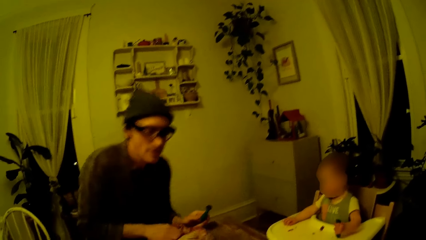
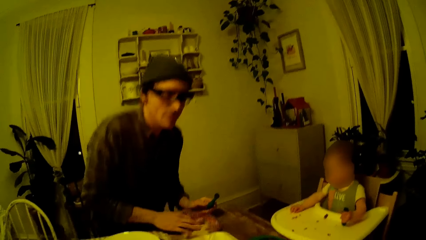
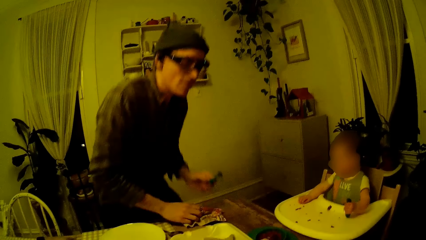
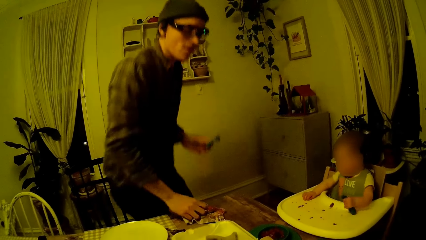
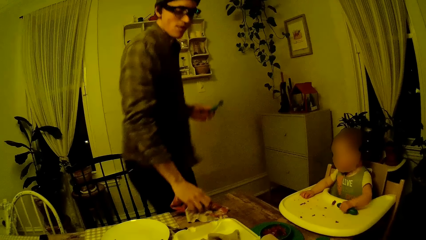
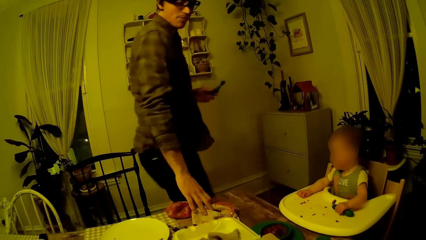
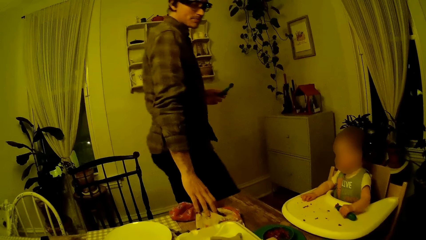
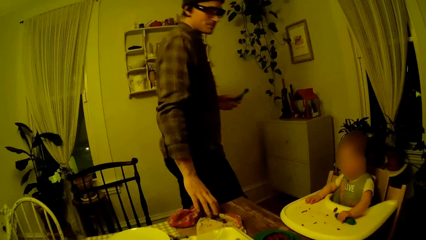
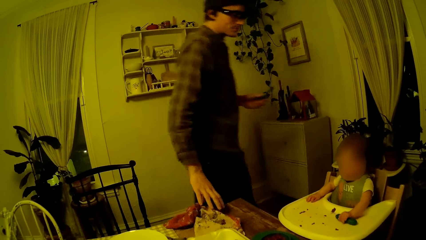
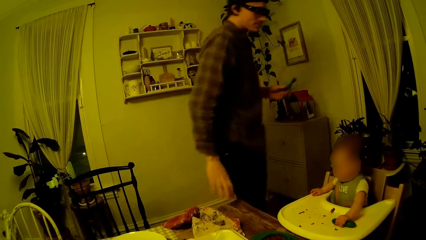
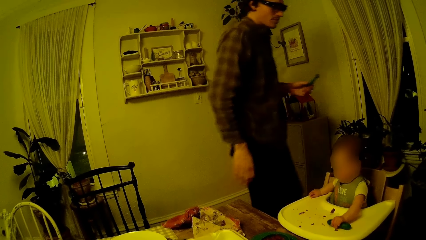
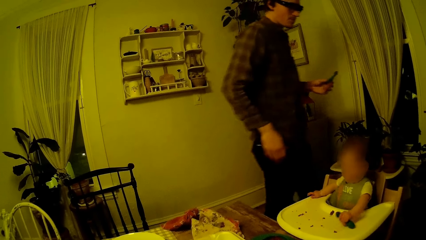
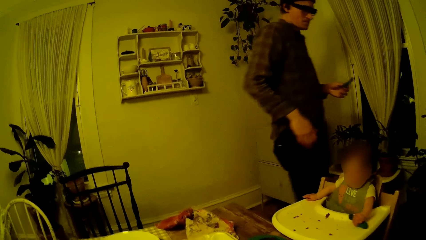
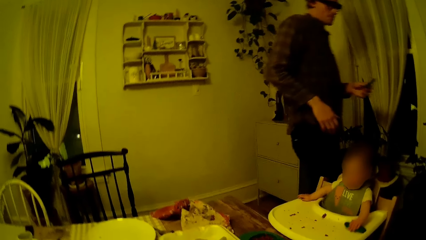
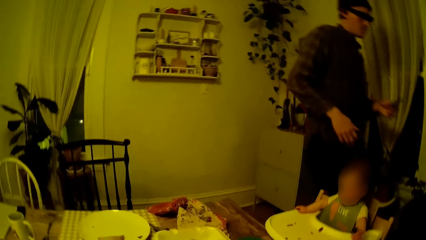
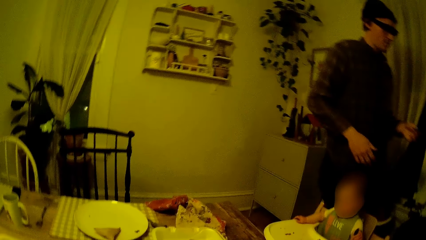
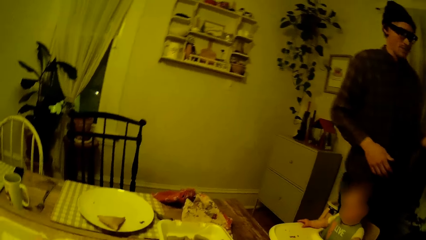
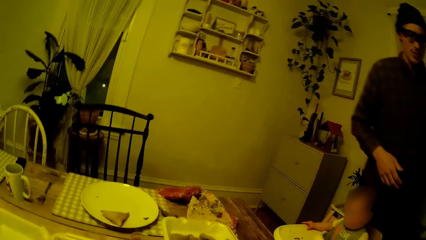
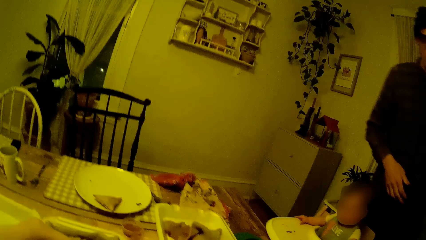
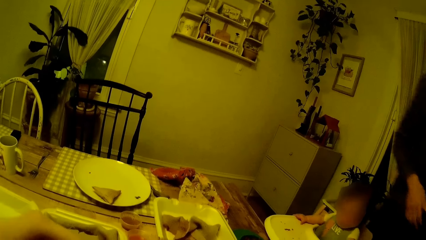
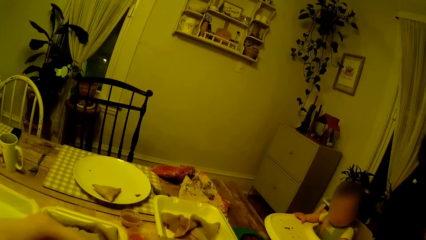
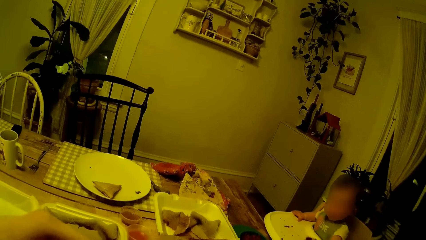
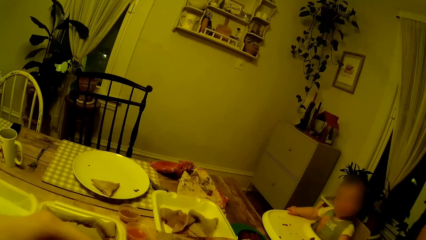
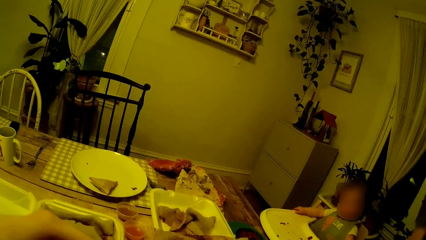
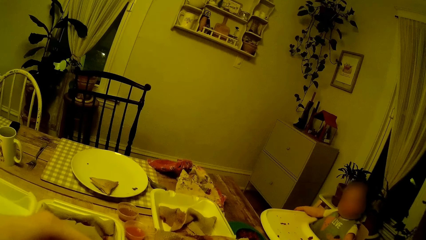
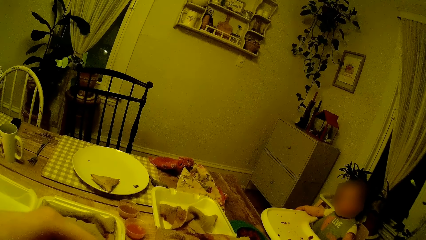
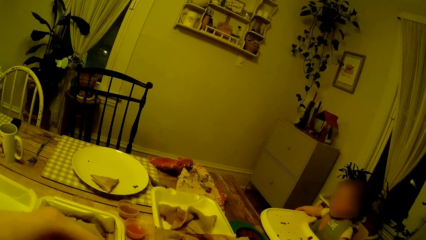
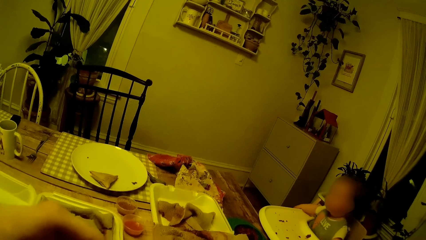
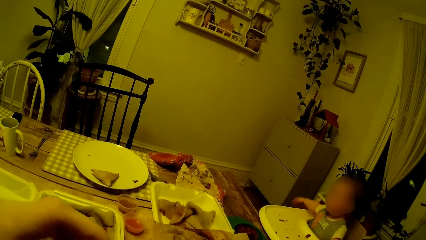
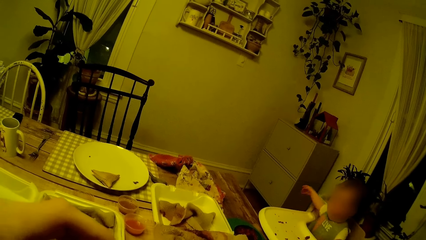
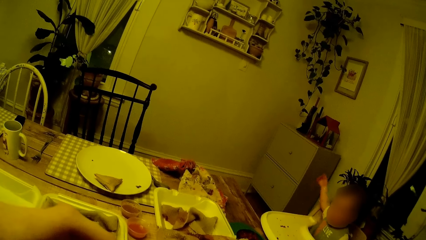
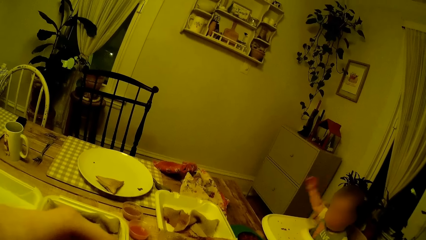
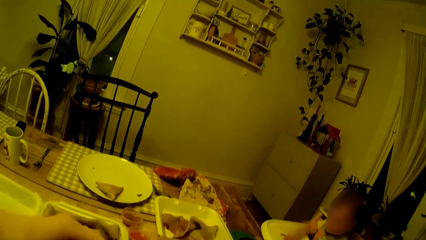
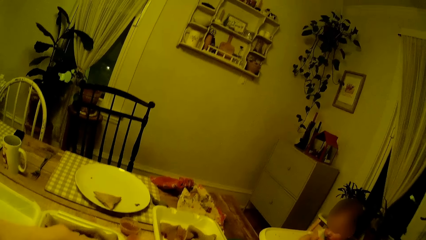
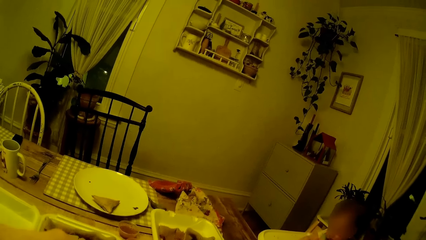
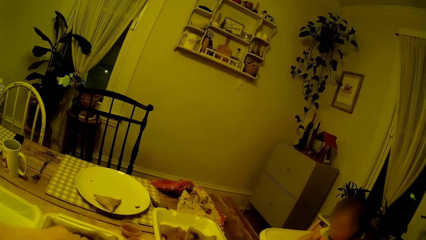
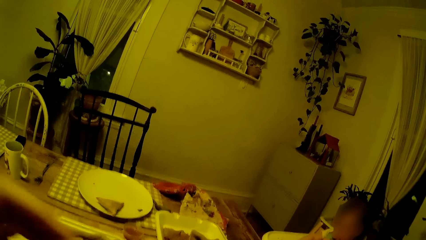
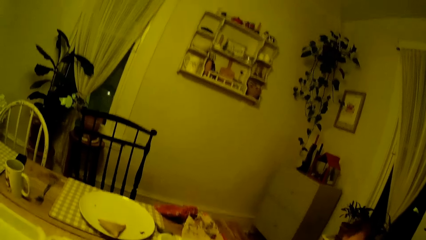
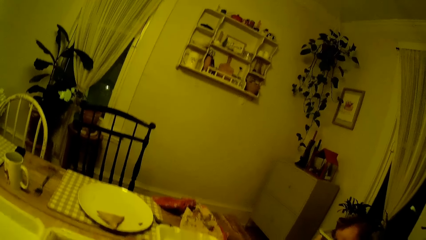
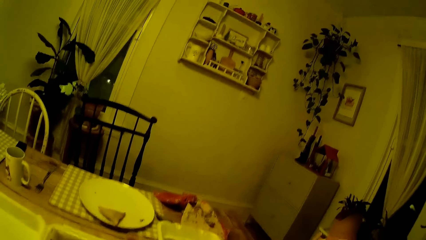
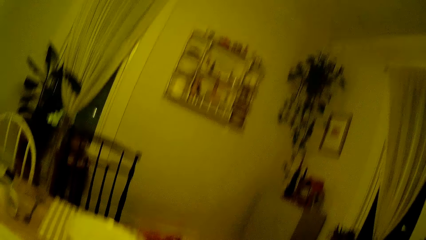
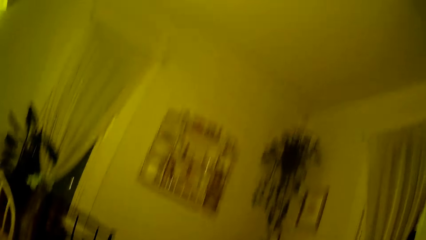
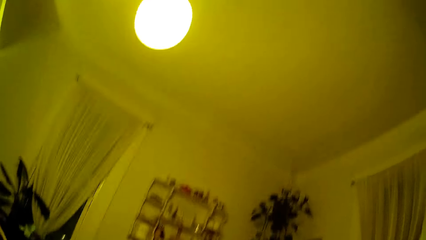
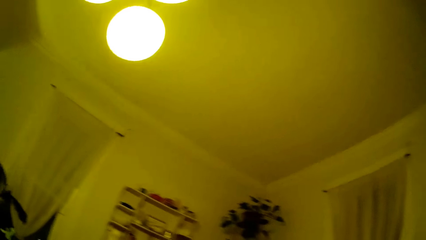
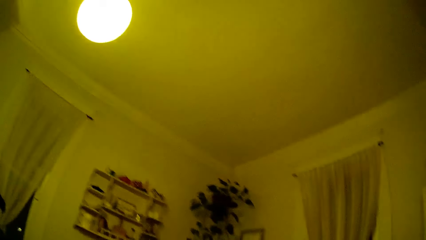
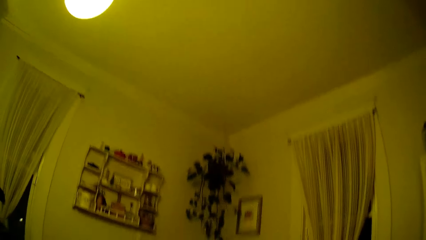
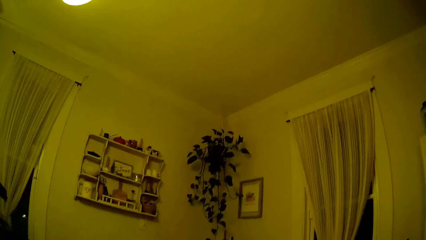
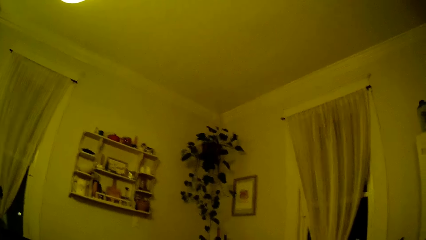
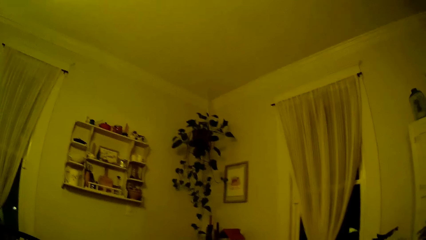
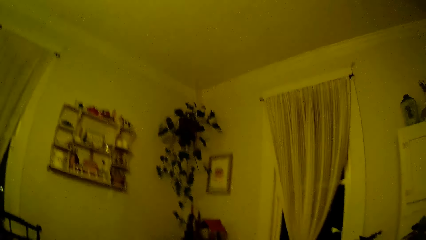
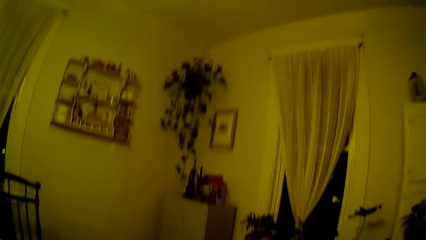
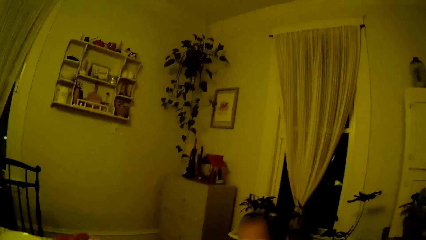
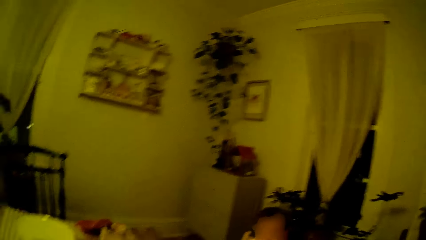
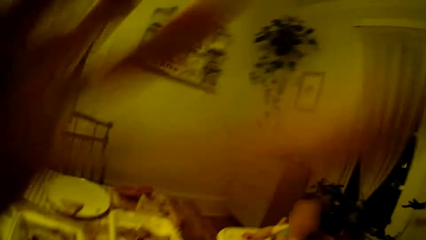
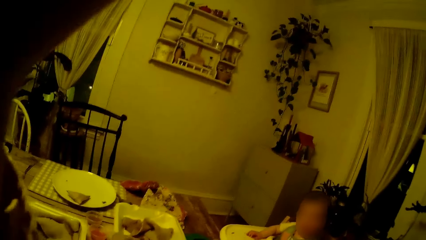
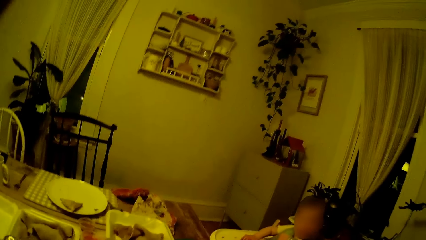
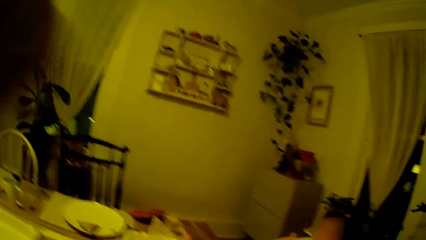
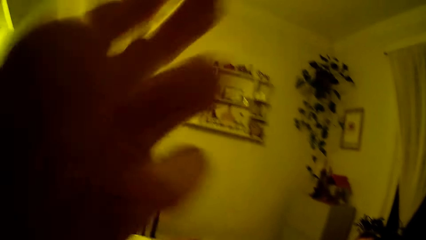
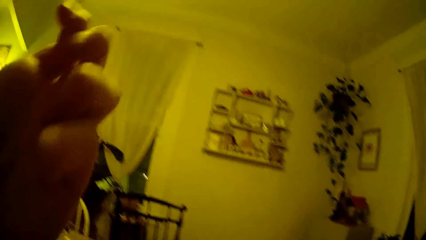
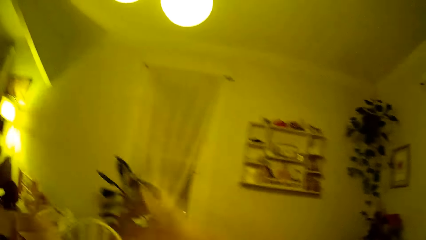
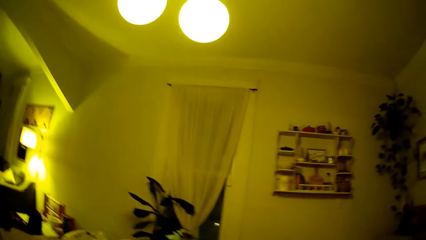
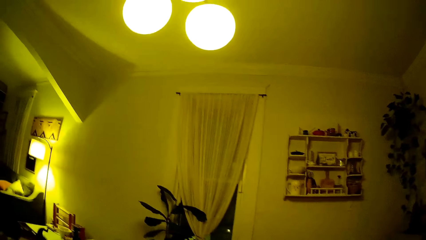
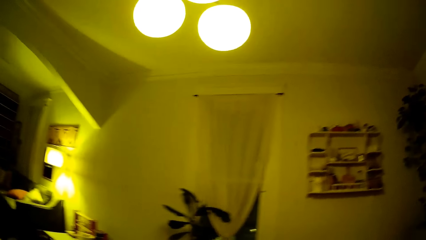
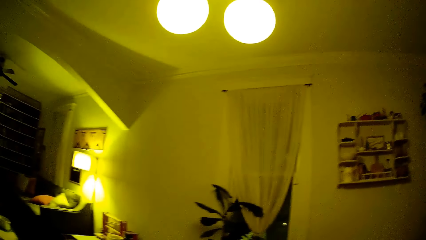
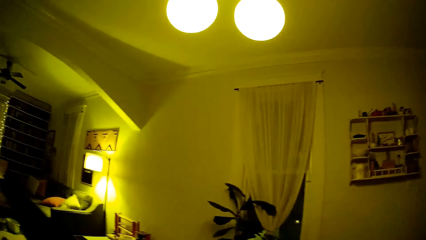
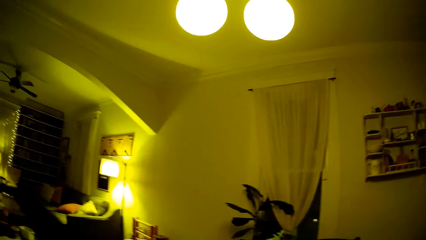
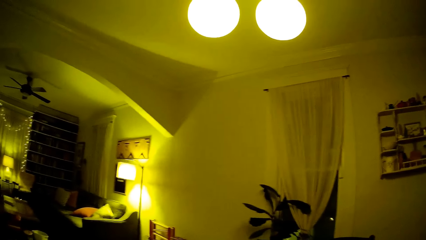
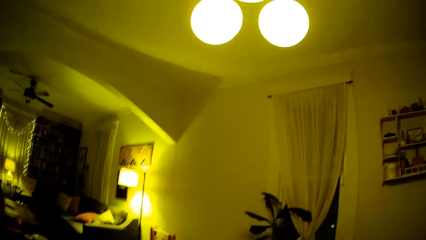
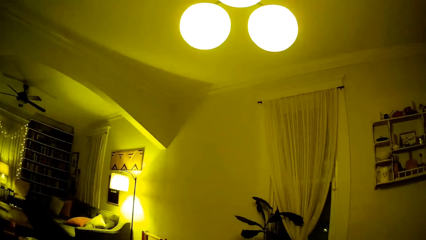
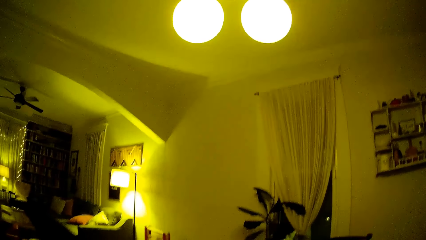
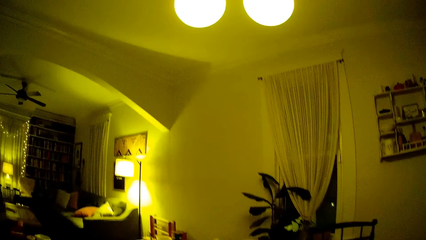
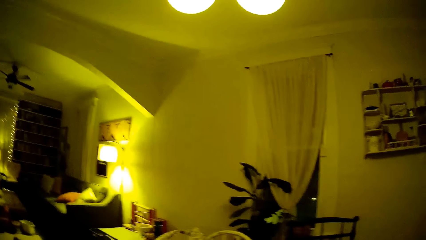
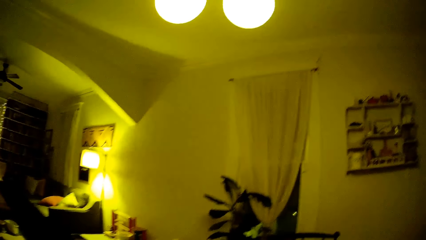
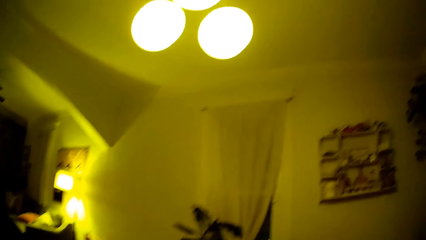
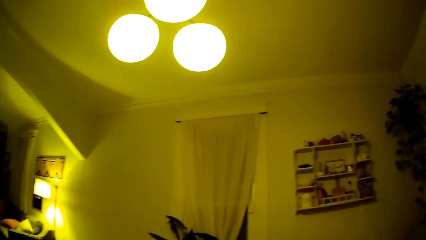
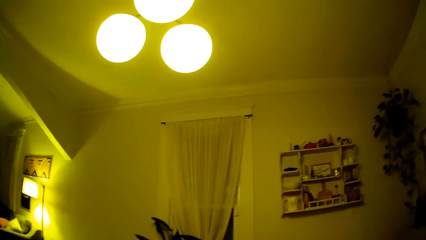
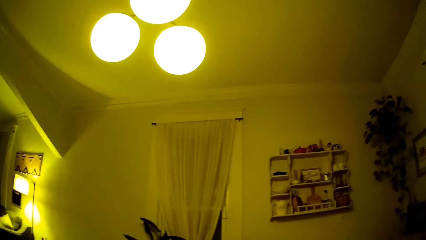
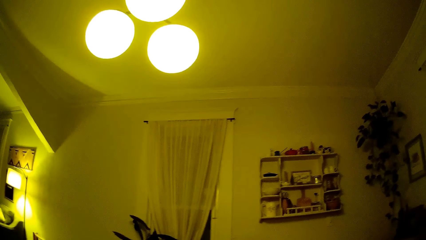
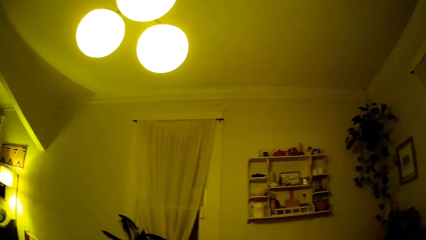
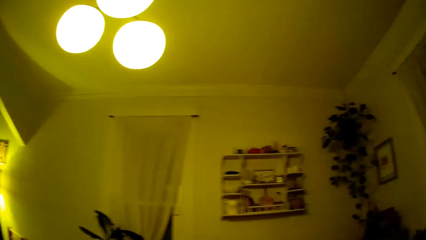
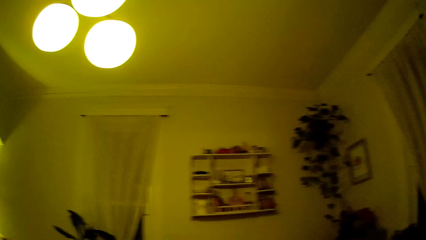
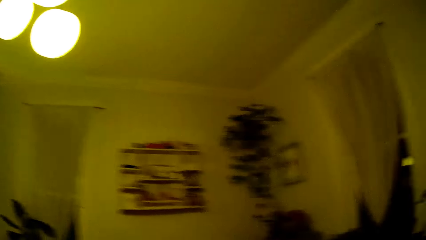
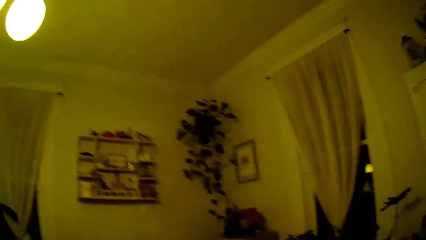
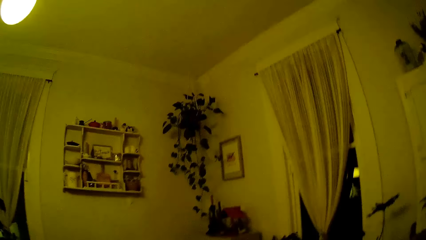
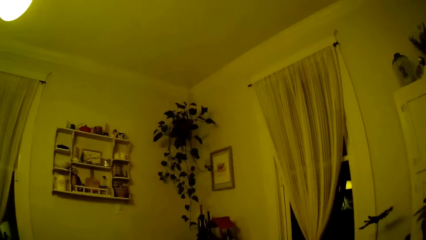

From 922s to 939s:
The man stands from a dining chair close to the dining table. The man walks away from the dining chair in the house. The camera wearer looks at the man. They speak to the baby and look at the baby. They look around the house, lift the left hand, and look around the house.
